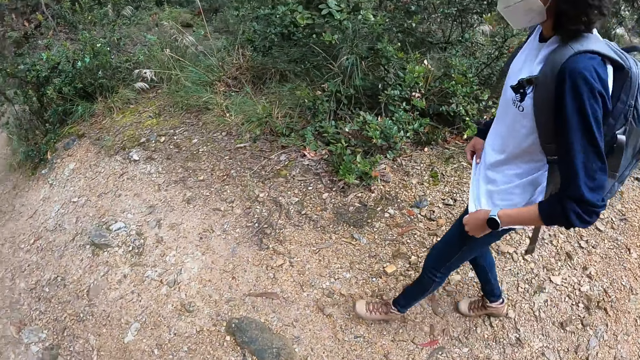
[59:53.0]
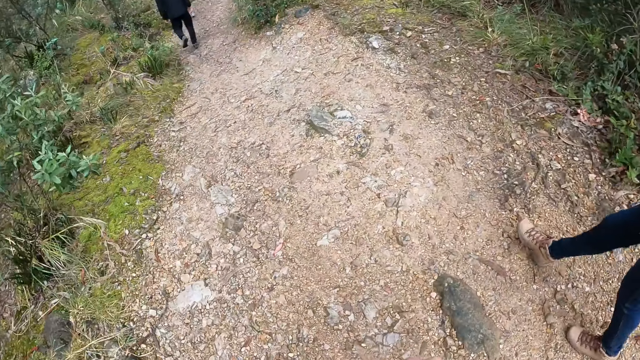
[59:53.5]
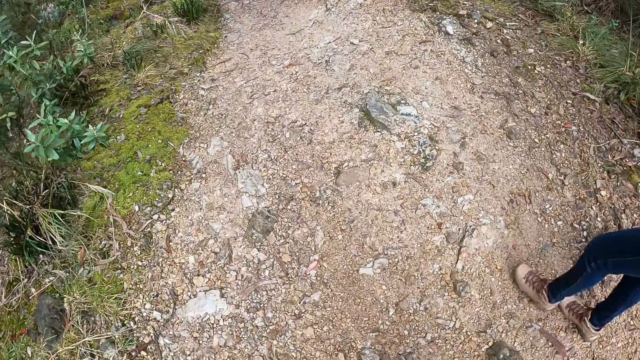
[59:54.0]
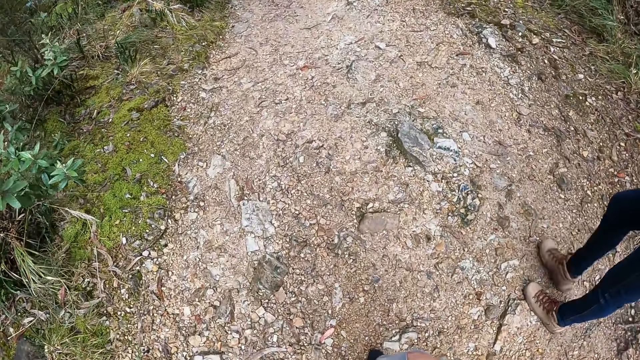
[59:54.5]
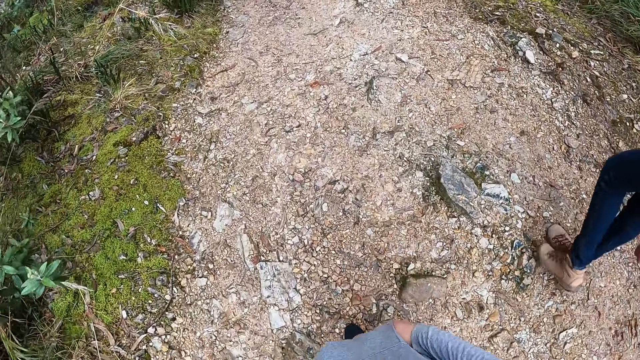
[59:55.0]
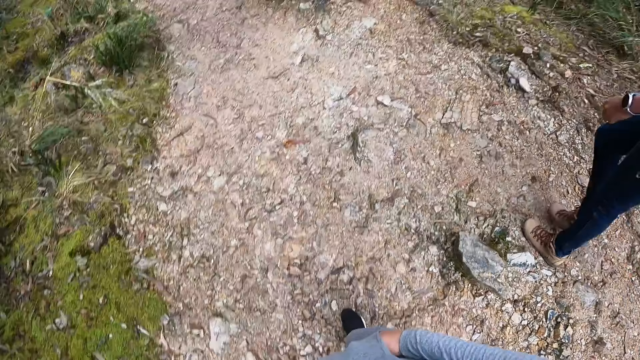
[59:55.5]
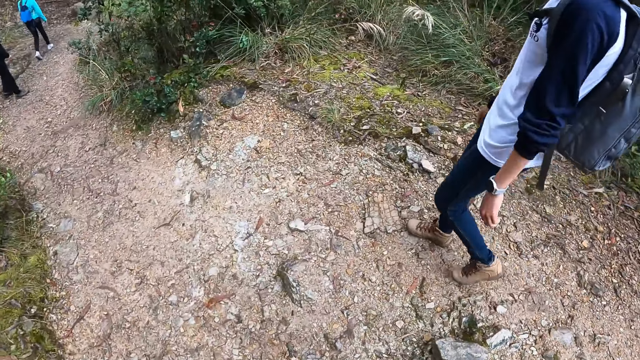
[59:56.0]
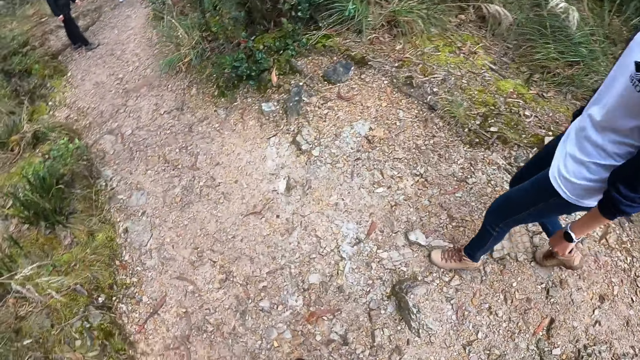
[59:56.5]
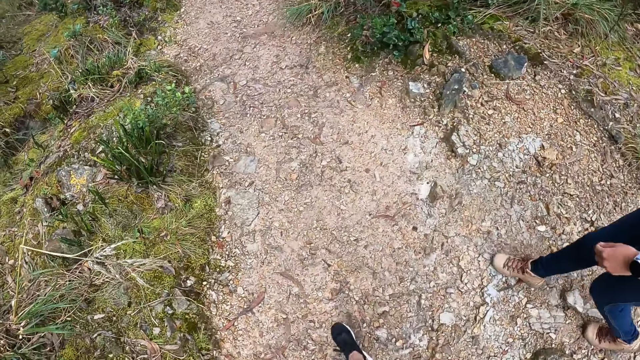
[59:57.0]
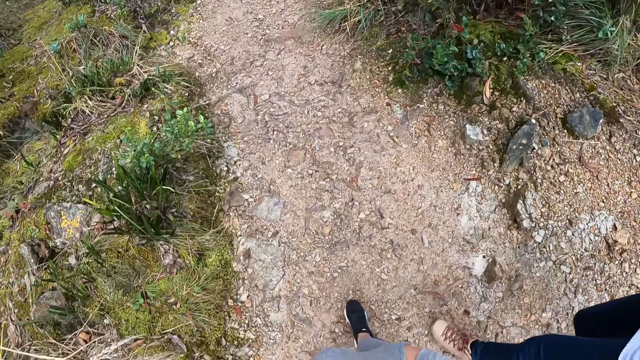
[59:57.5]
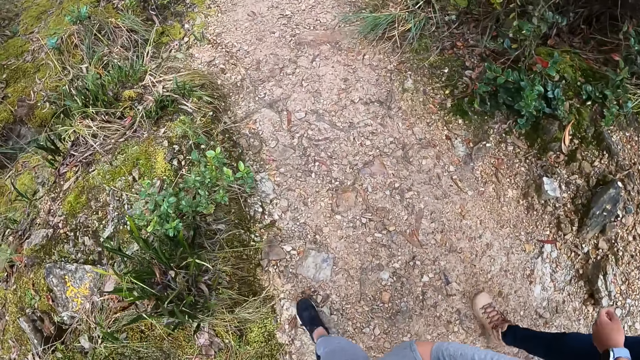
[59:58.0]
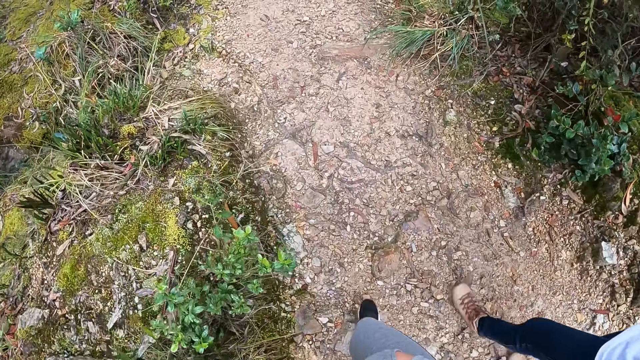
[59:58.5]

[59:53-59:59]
The camera wearer removes the right hand on the head.

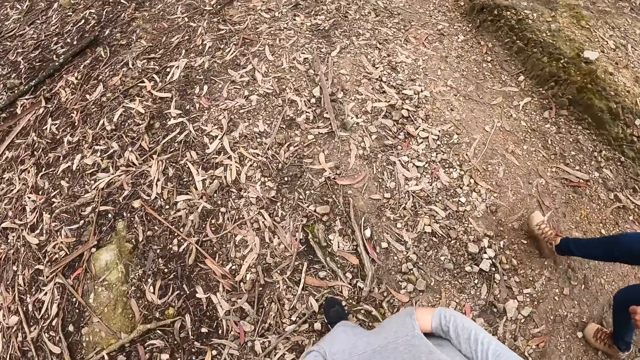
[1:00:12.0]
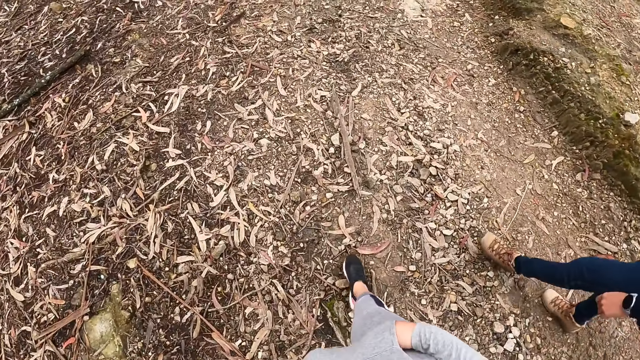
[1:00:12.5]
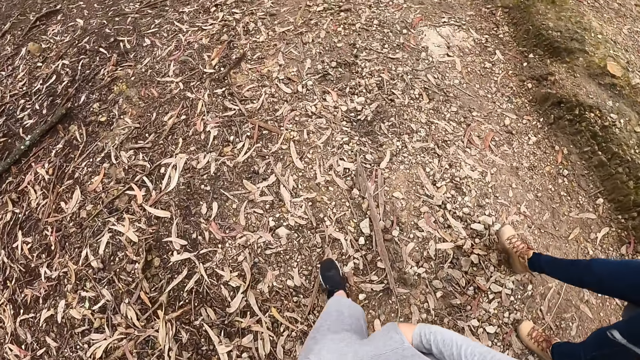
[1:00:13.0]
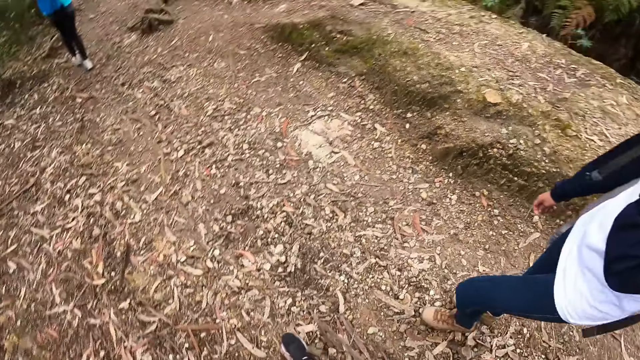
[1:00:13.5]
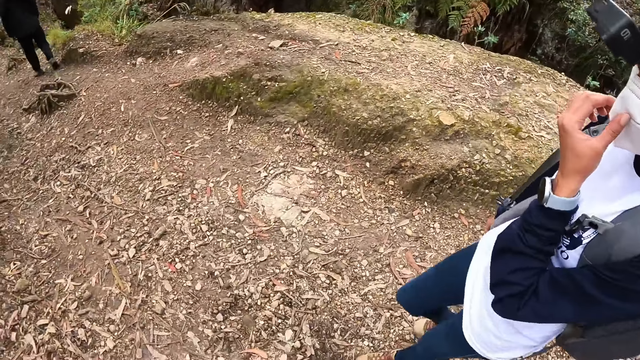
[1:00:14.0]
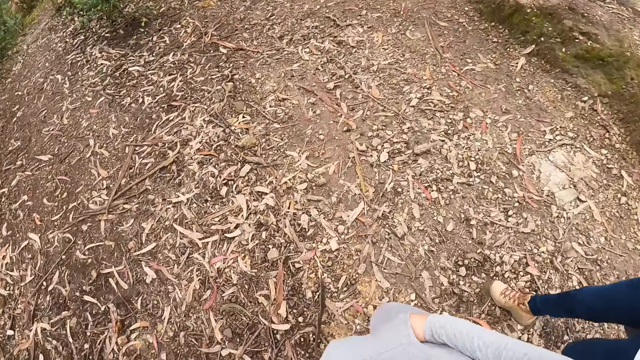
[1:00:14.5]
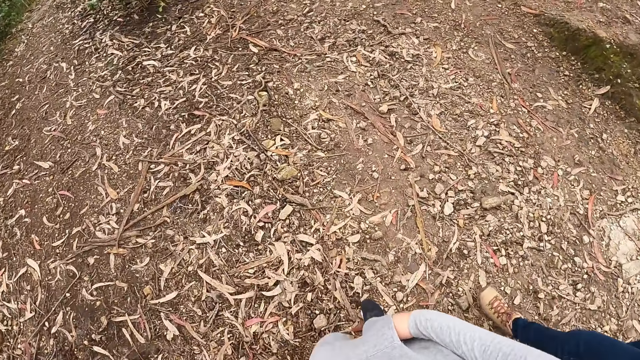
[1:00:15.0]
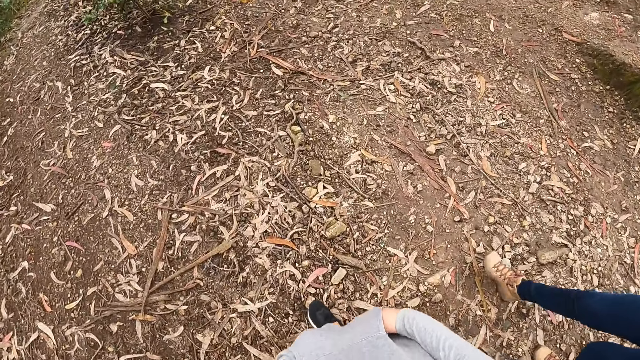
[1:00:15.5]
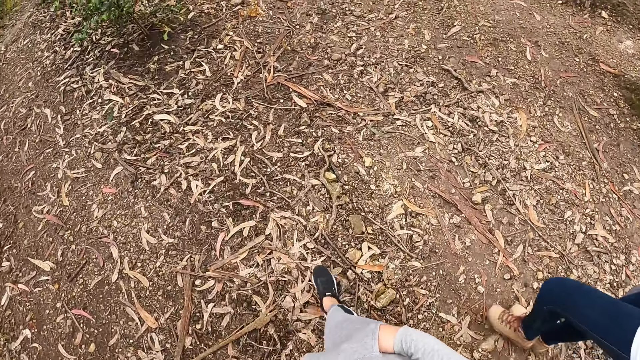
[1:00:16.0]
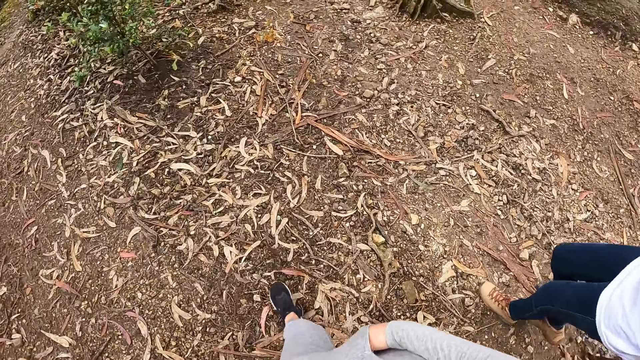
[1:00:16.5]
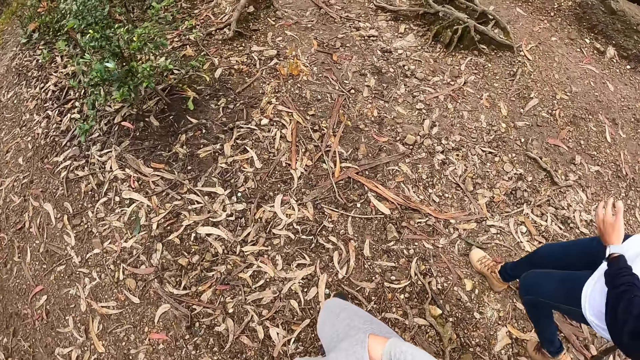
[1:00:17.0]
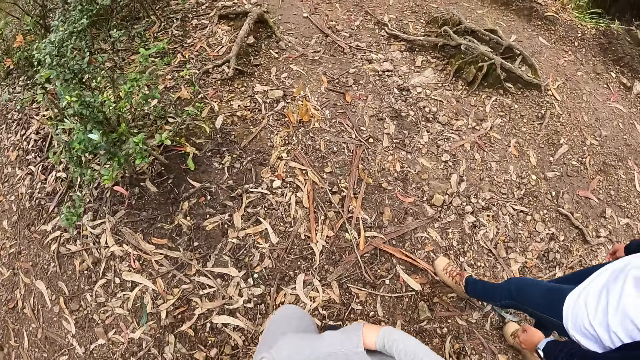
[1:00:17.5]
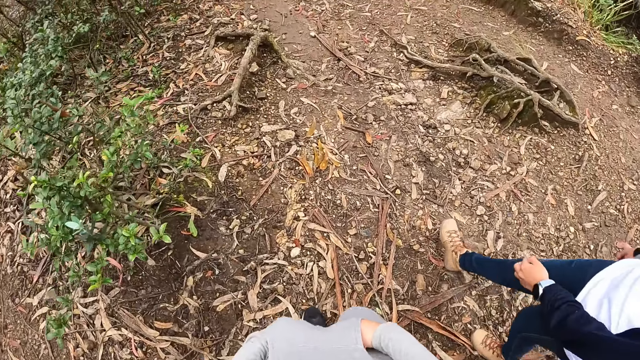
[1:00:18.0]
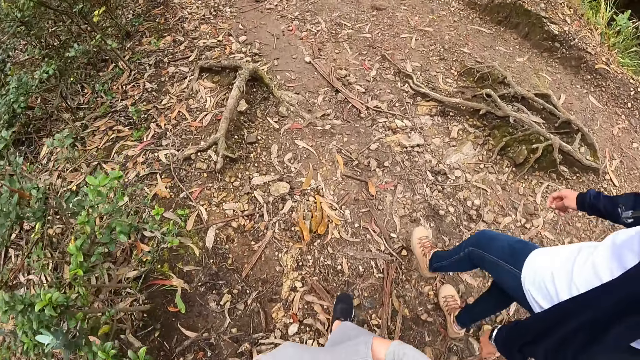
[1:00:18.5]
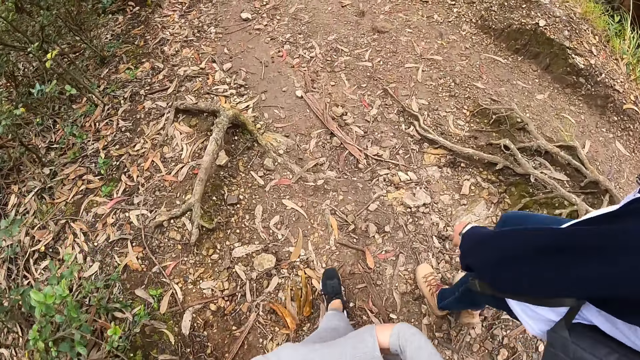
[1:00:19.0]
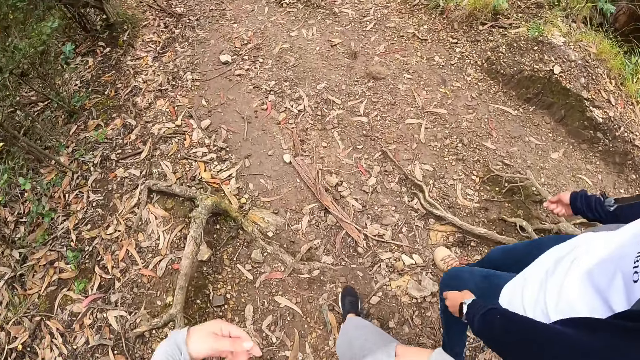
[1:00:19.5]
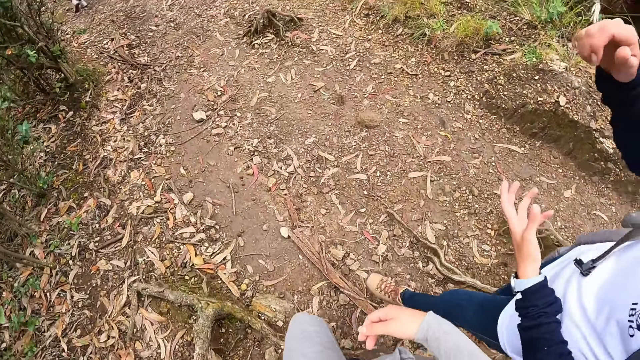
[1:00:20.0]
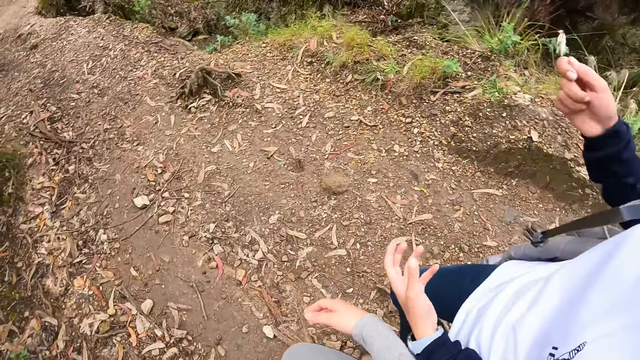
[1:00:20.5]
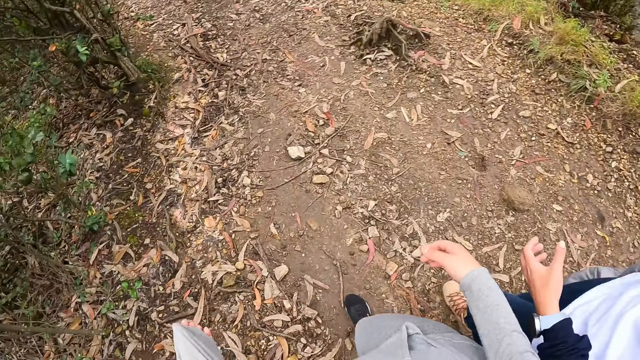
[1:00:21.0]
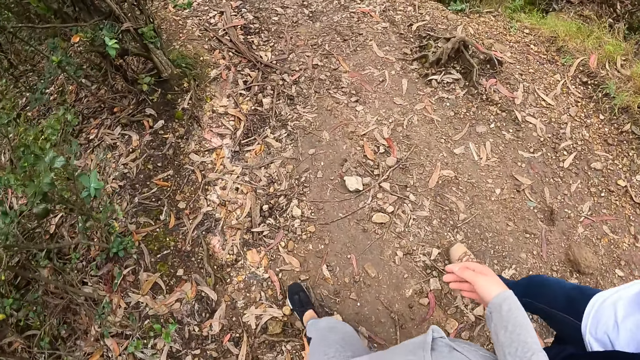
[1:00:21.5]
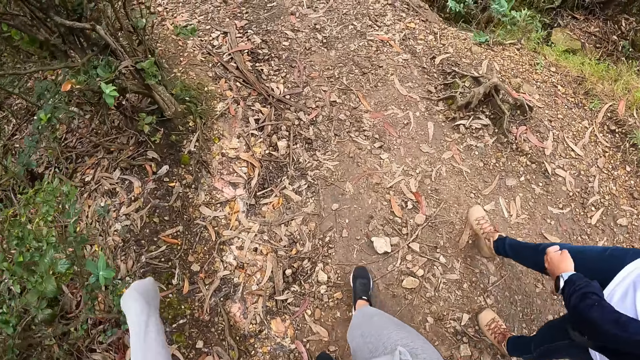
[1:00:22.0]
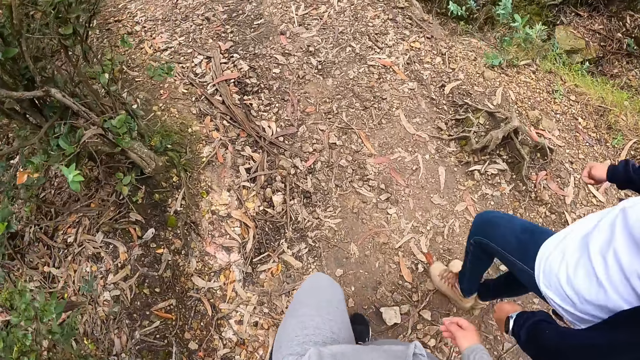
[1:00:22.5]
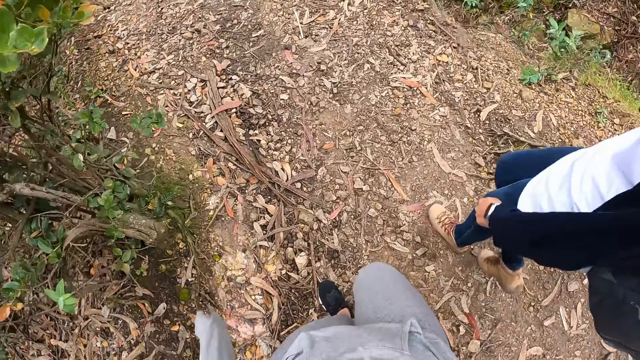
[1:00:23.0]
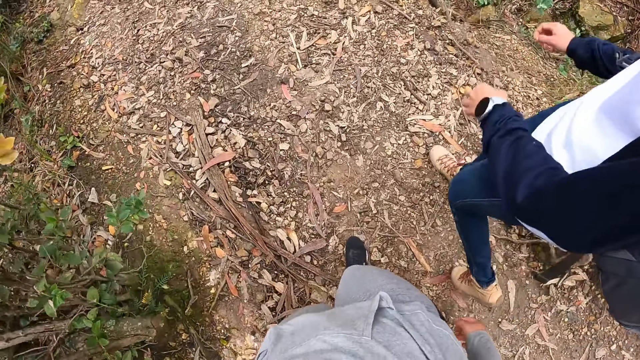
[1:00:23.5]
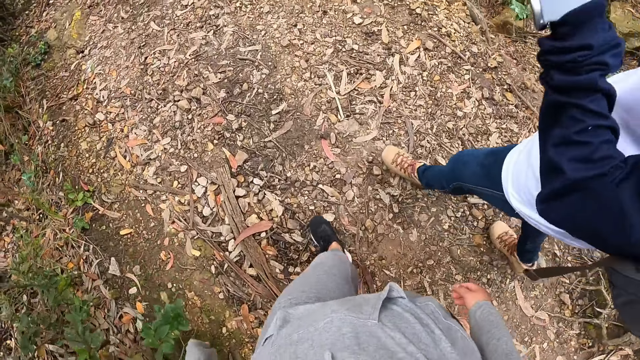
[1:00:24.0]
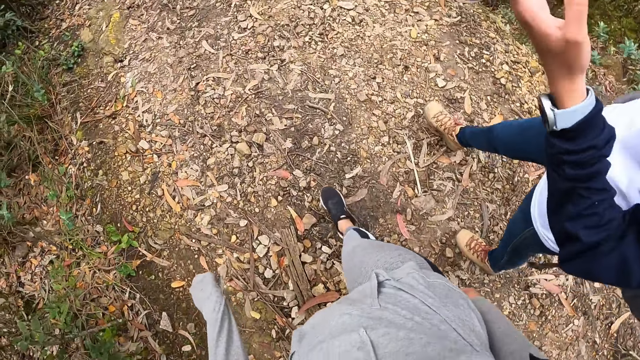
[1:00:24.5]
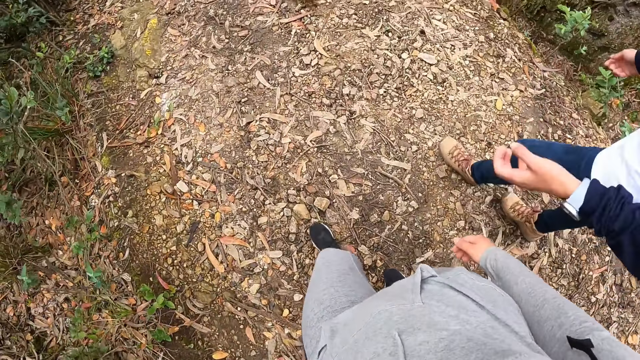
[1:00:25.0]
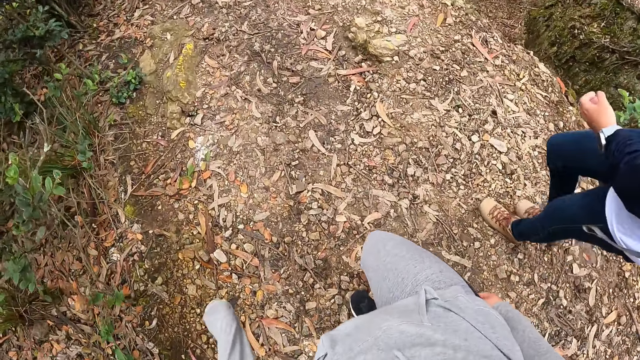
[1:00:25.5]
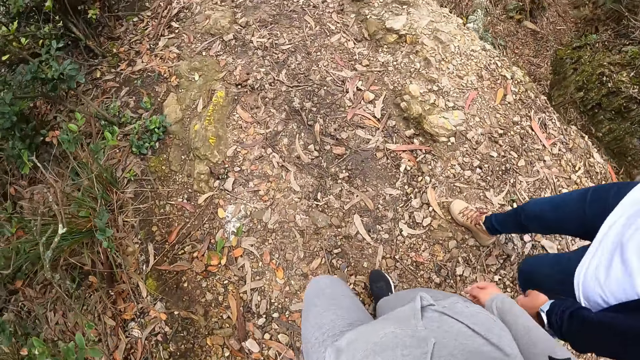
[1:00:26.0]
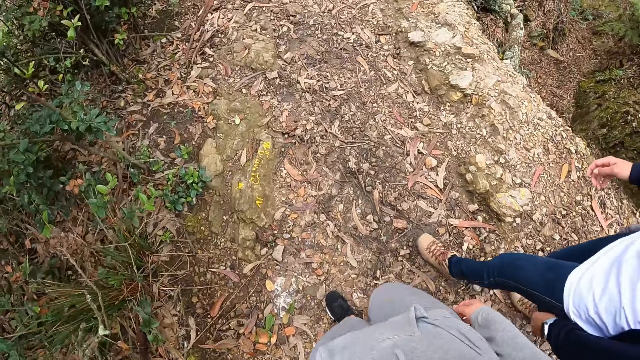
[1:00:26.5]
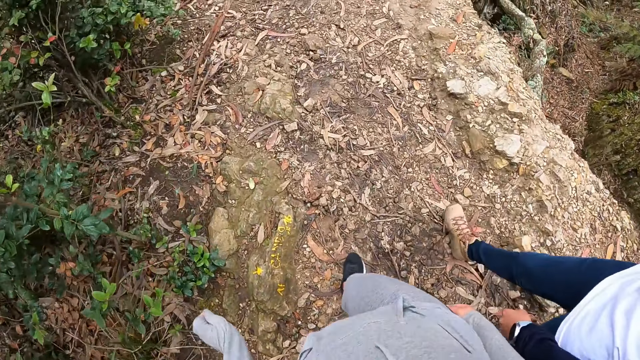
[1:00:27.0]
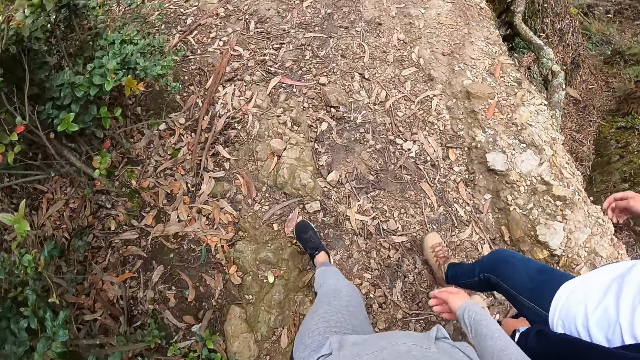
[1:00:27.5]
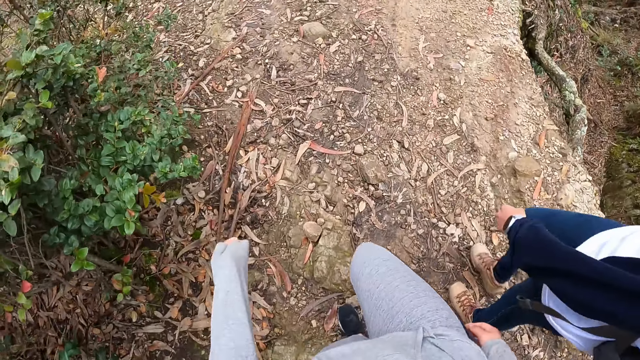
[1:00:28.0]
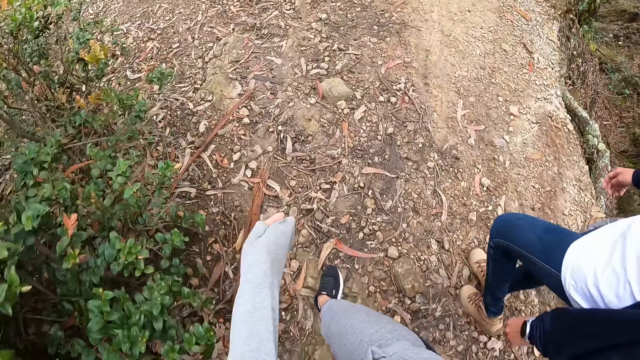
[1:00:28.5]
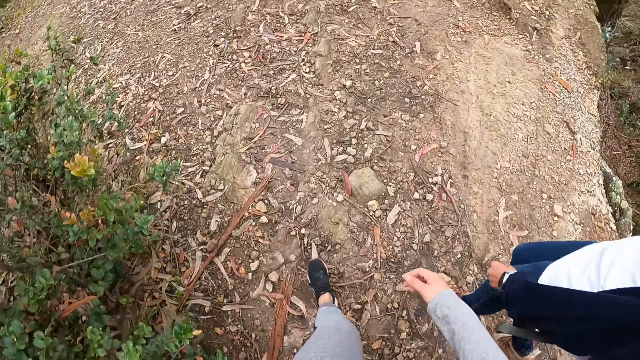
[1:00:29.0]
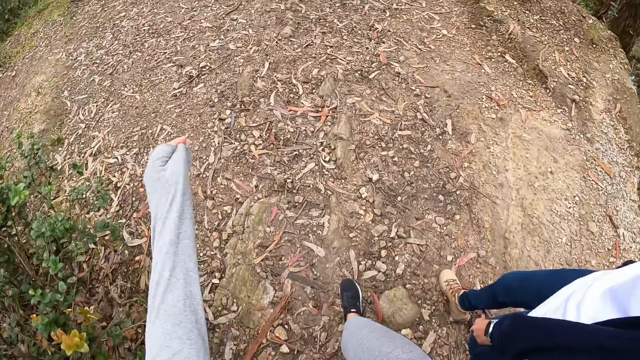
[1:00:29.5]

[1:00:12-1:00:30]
A woman adjusts a face mask on her face with her left hand. The camera wearer walks beside the woman. The woman interacts with the camera wearer.
